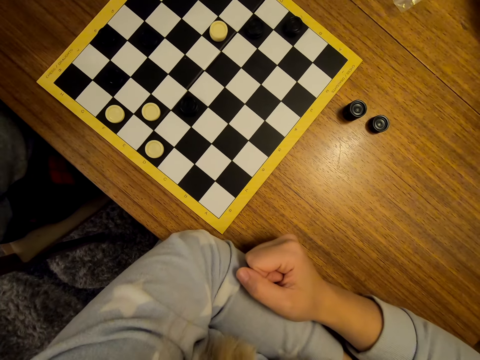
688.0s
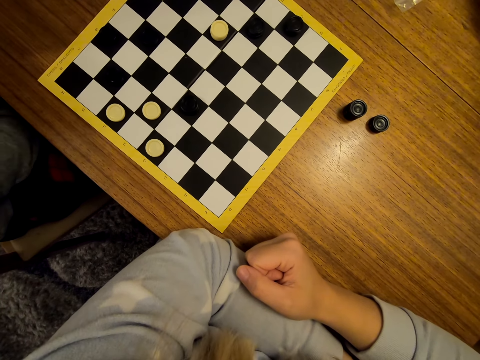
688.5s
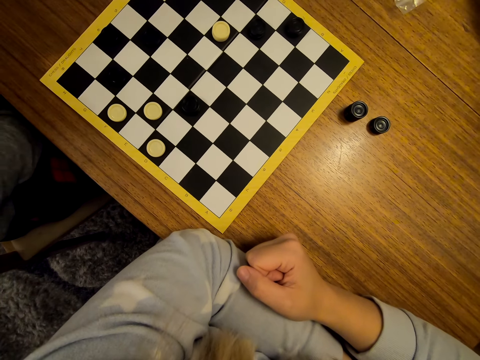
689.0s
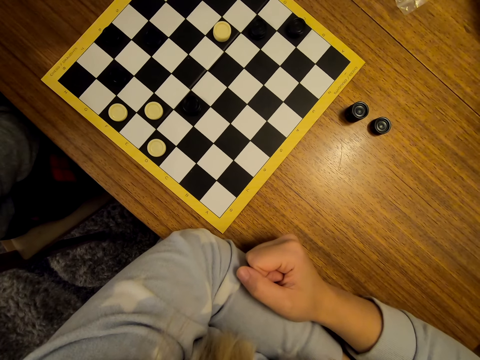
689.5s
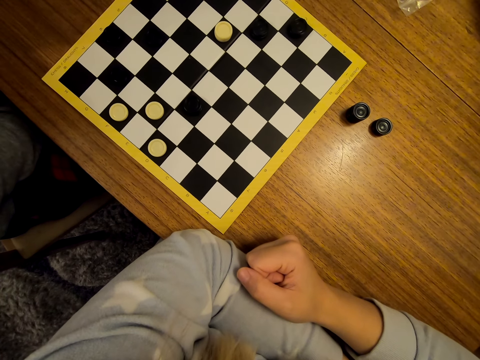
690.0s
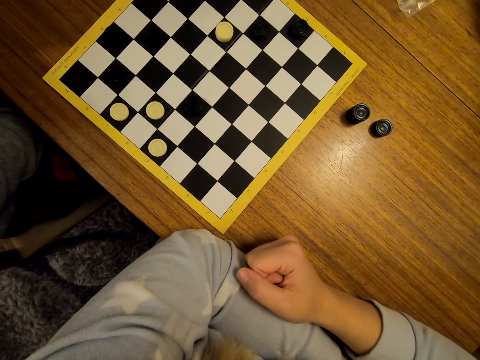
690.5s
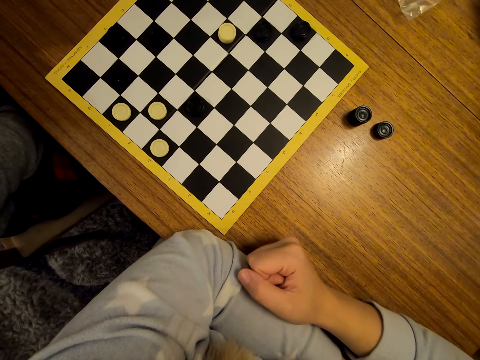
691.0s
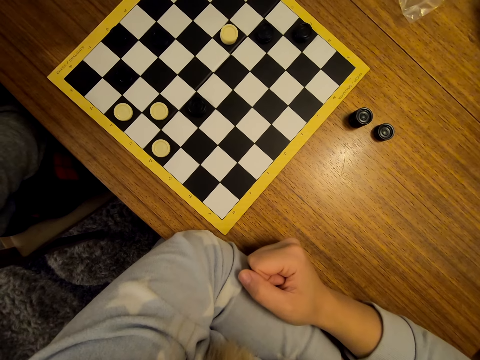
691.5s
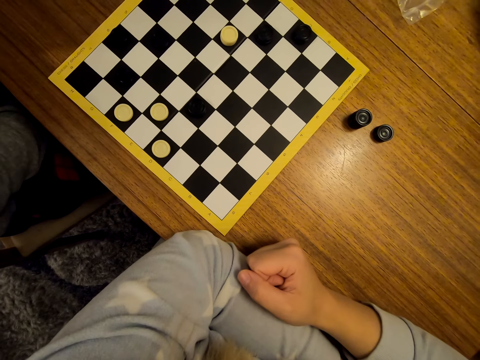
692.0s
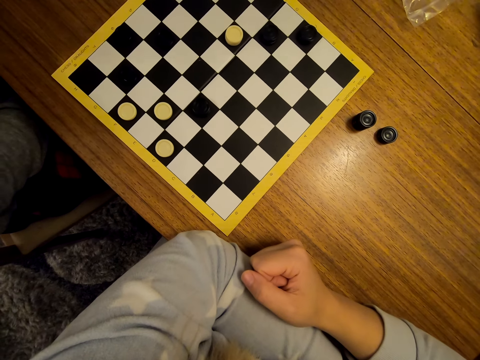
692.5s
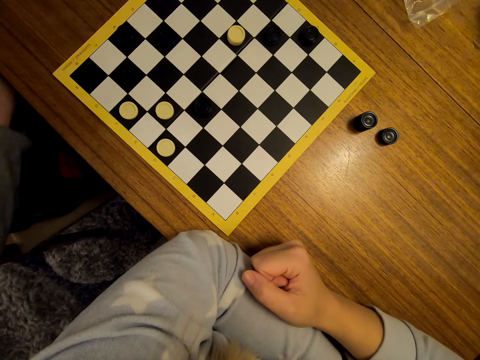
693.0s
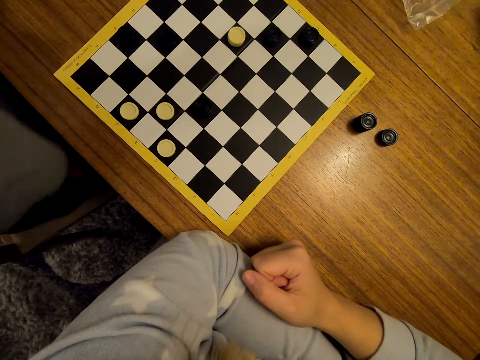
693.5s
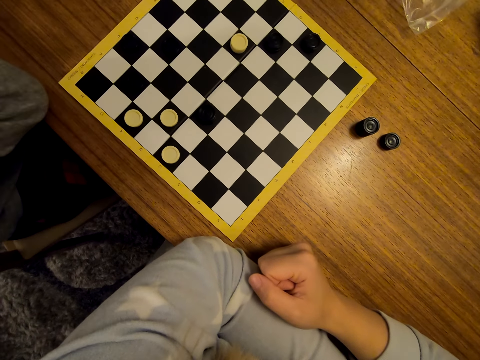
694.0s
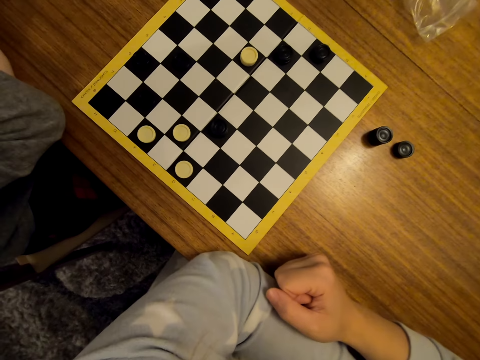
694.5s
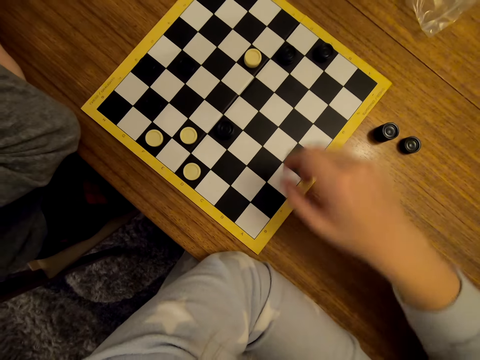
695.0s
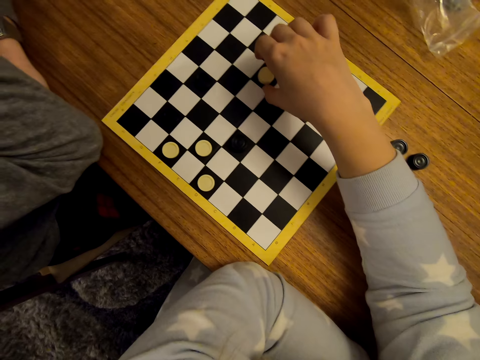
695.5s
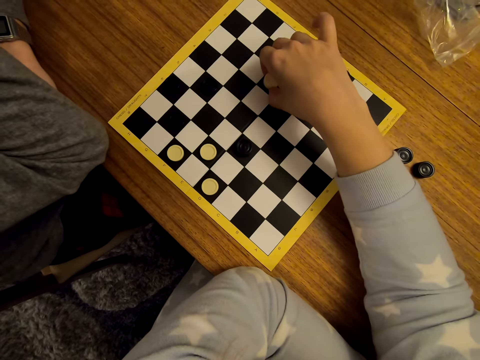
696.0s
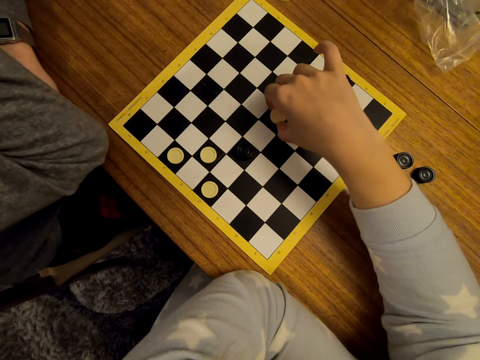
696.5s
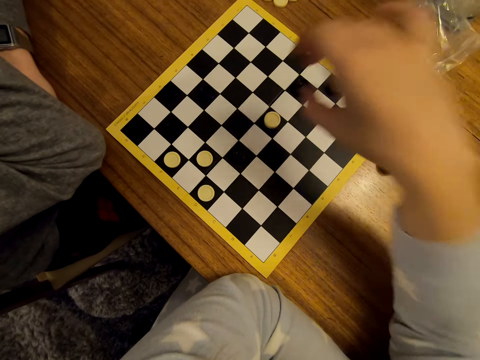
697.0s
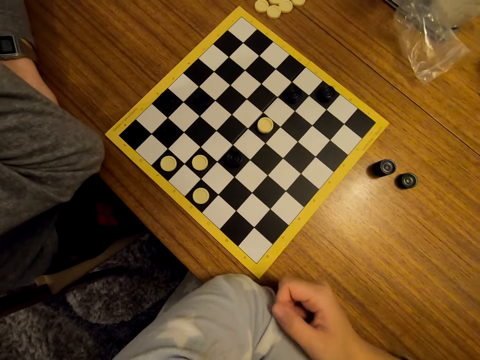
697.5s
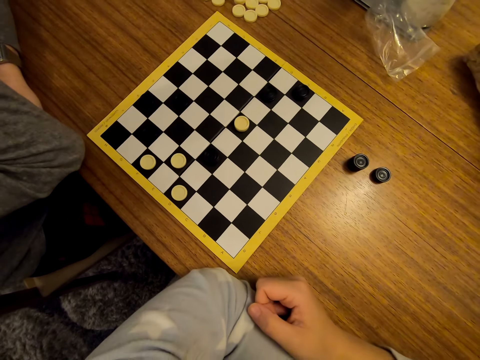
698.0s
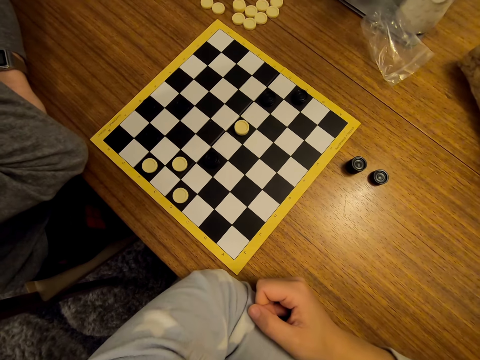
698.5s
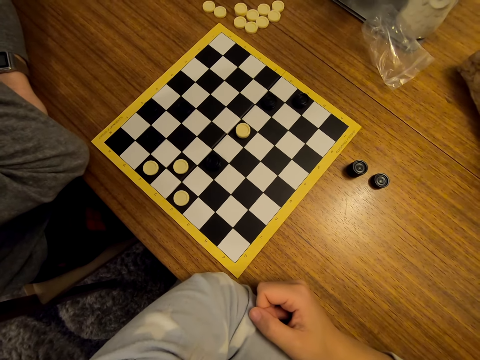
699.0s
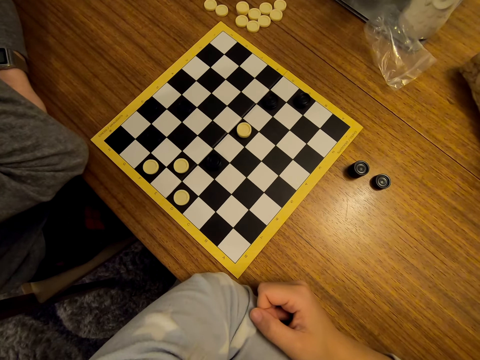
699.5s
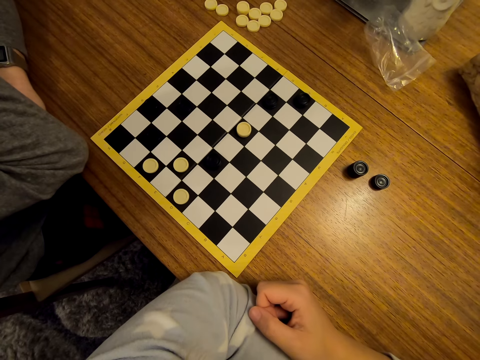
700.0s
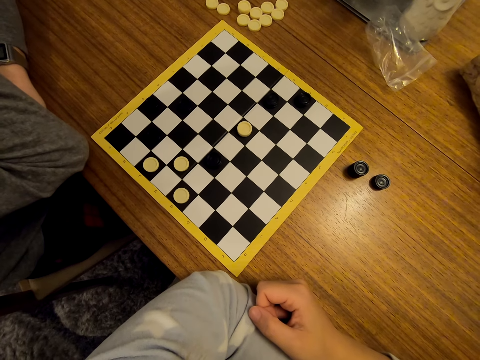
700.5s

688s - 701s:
A woman touches her face. The camera wearer moves a piece on the draughtboard.

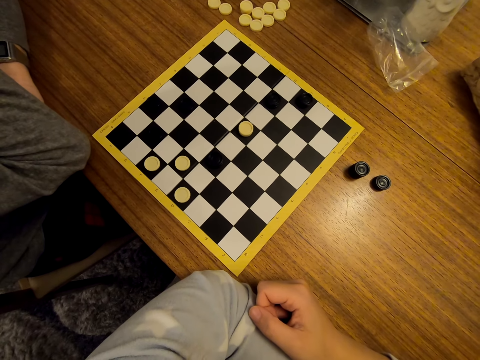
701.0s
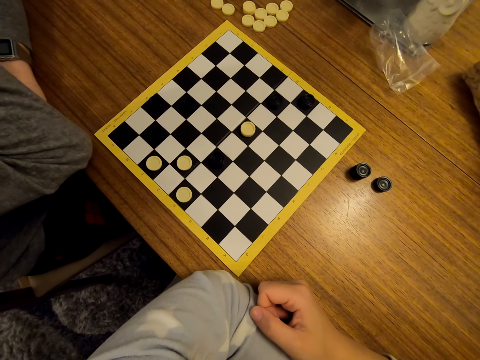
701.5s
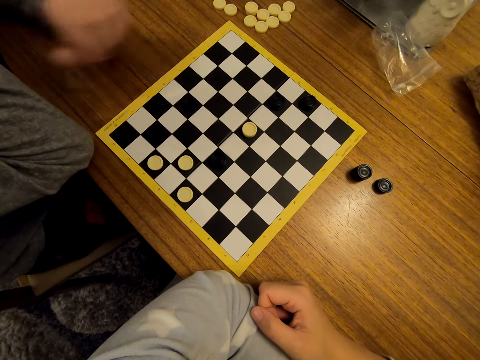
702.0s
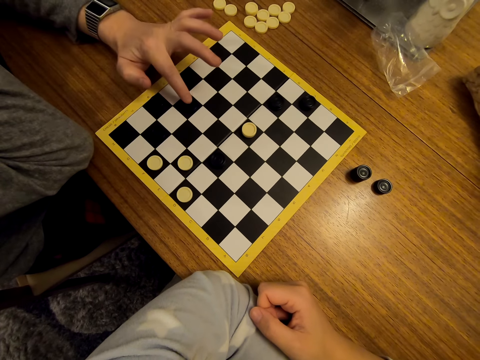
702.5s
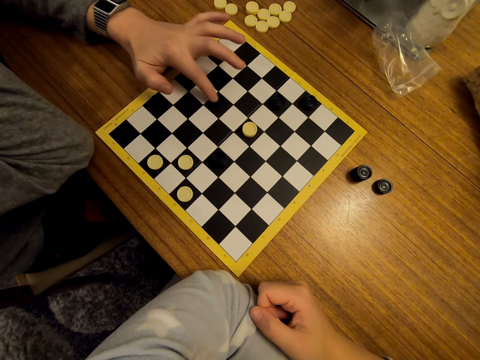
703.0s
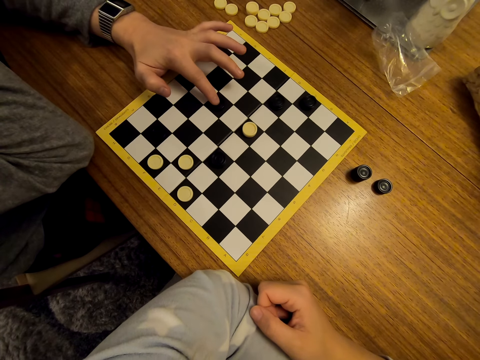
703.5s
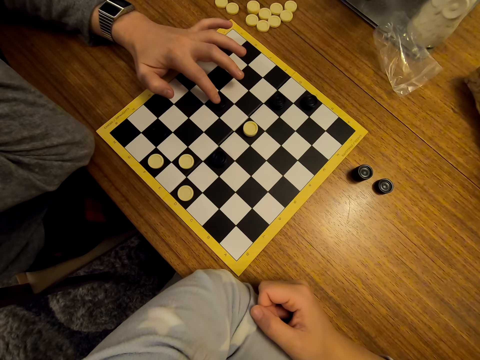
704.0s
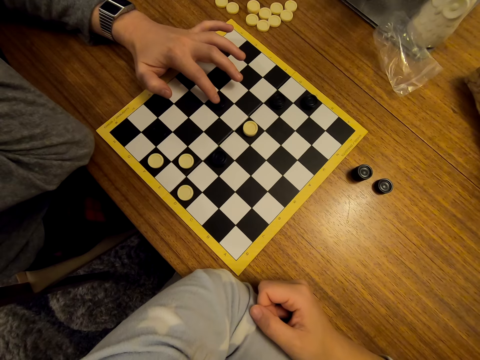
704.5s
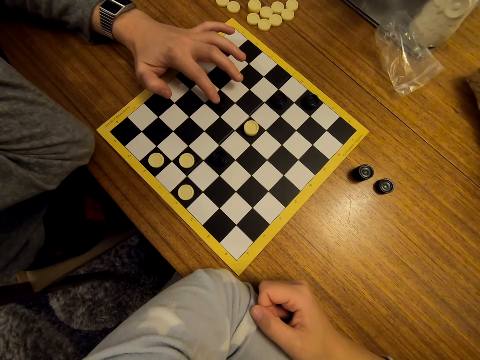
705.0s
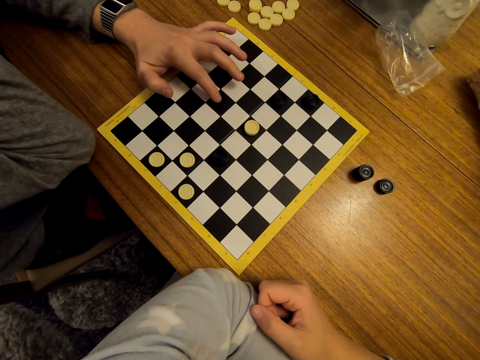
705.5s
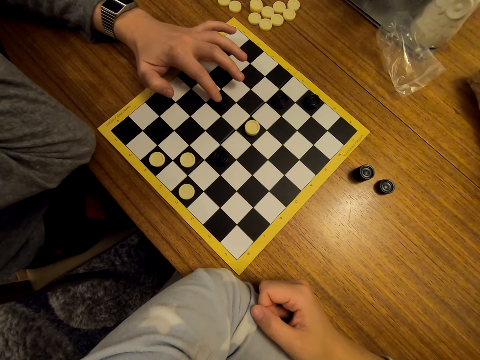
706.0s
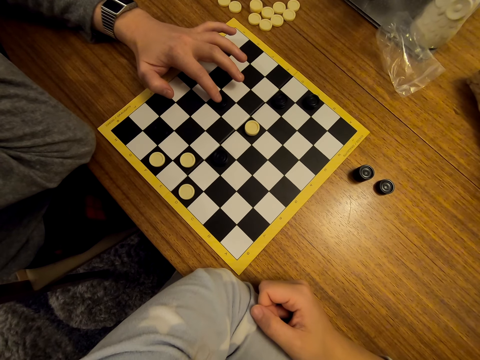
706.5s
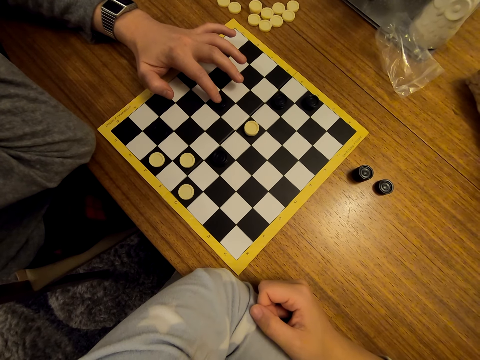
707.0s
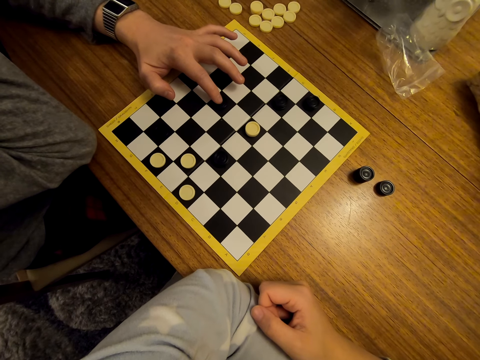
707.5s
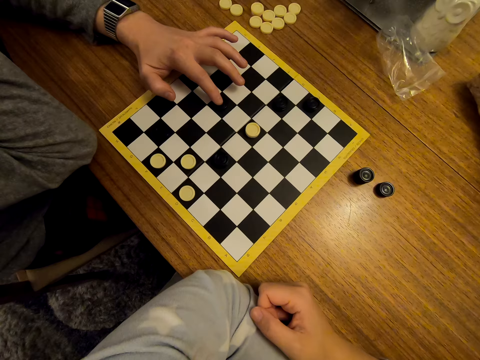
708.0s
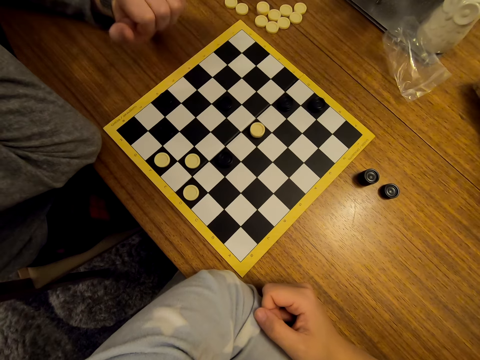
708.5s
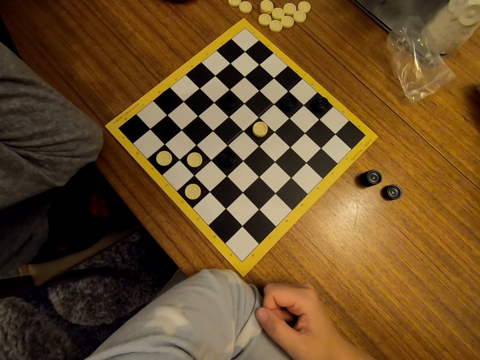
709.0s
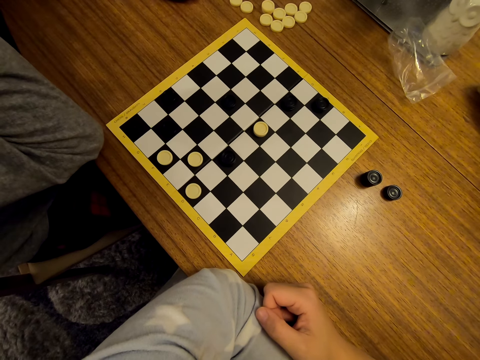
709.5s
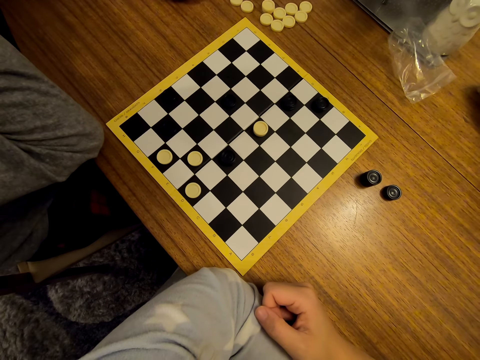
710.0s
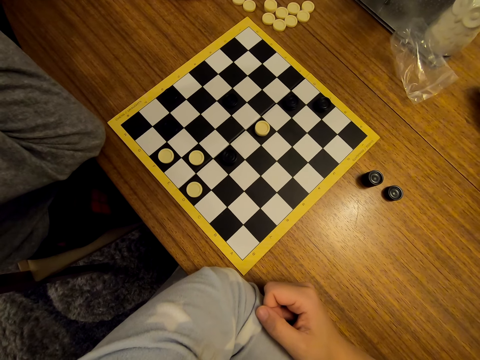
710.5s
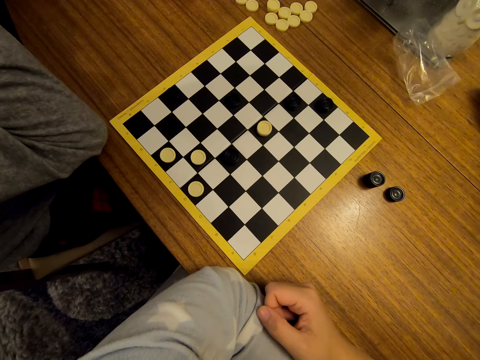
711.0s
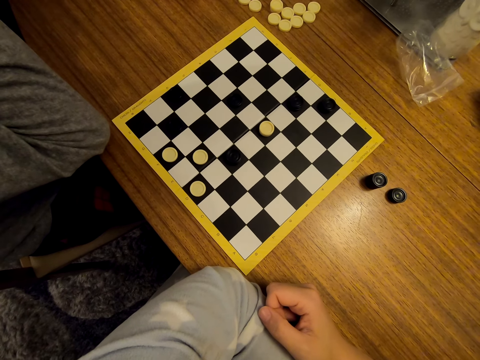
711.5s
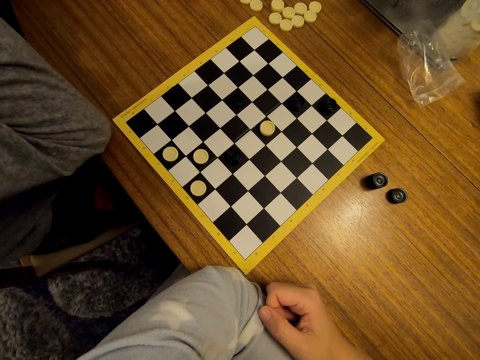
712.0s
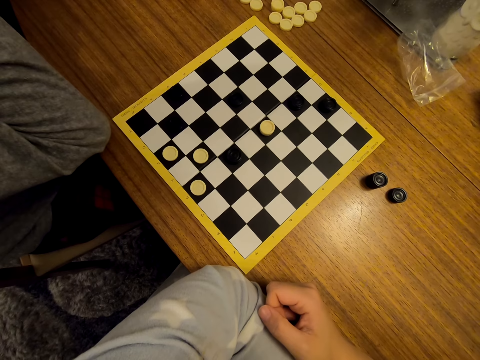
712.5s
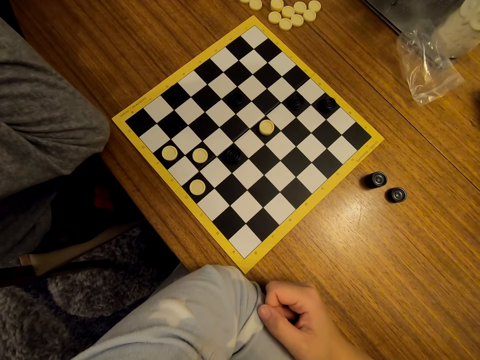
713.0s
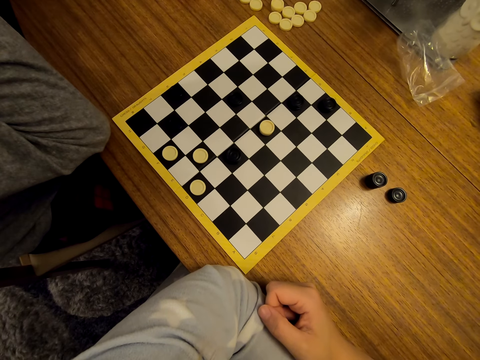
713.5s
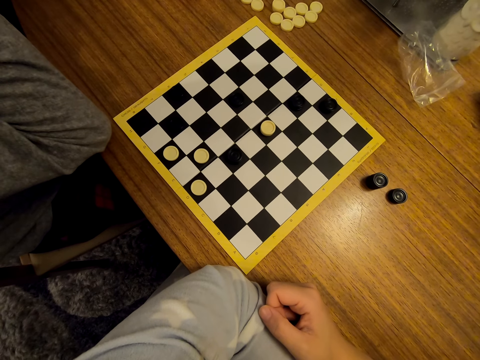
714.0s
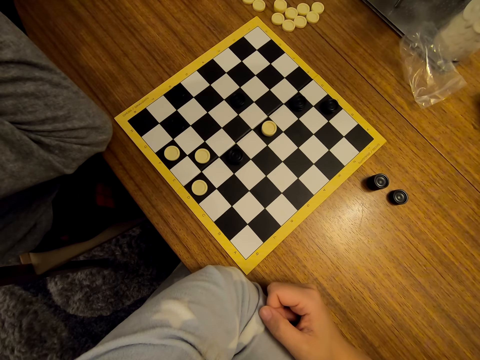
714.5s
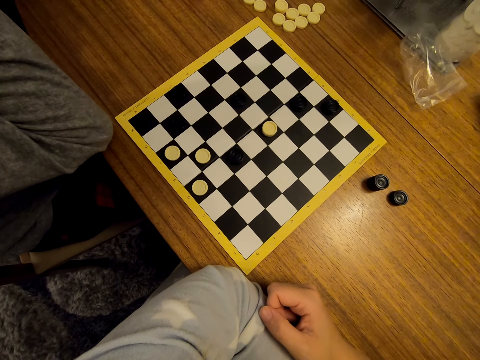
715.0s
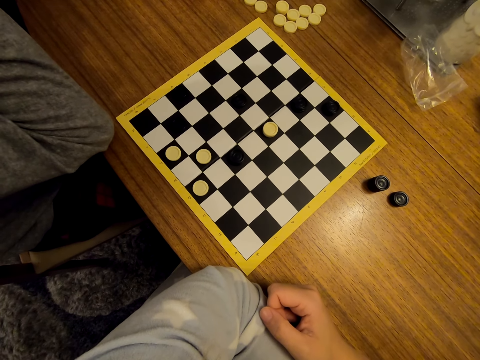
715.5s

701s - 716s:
A woman moves a piece on the checkers board. The woman touches the draughtboard.
